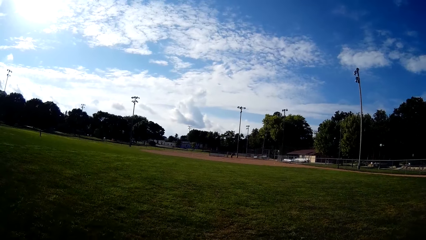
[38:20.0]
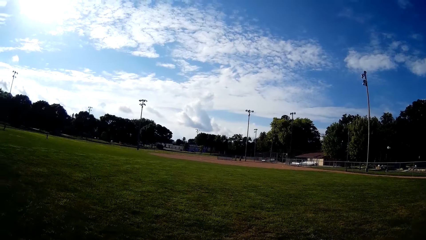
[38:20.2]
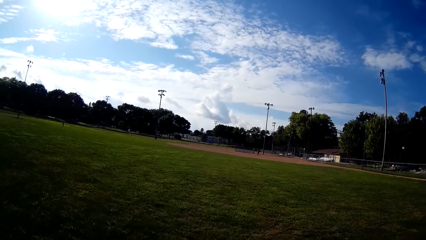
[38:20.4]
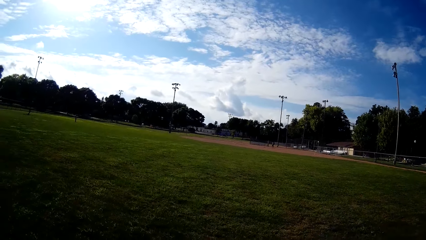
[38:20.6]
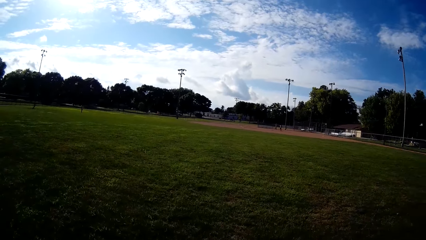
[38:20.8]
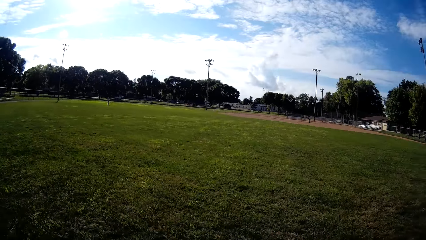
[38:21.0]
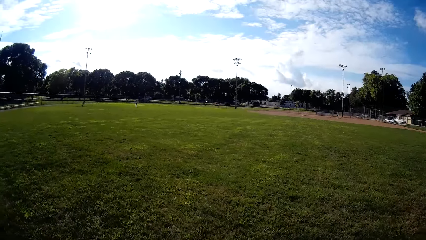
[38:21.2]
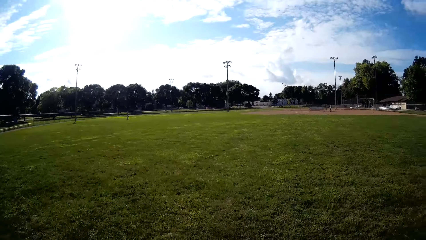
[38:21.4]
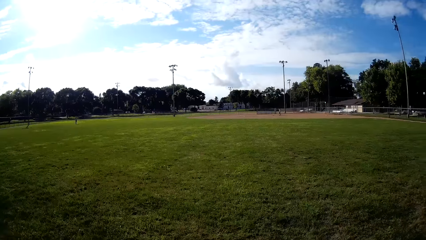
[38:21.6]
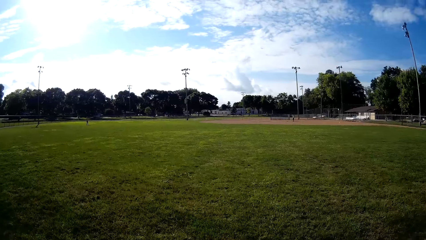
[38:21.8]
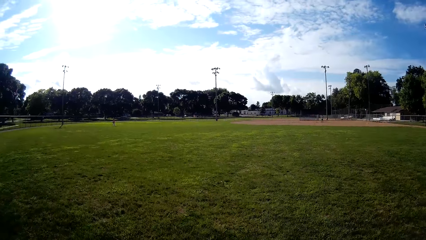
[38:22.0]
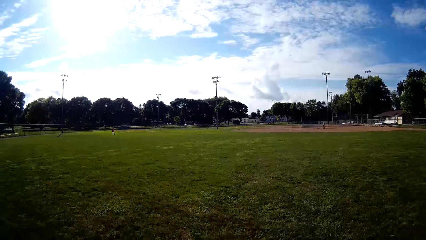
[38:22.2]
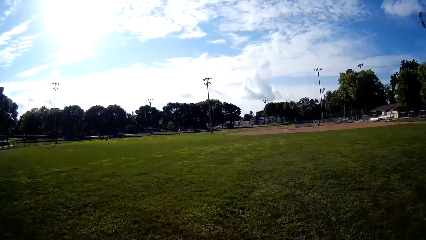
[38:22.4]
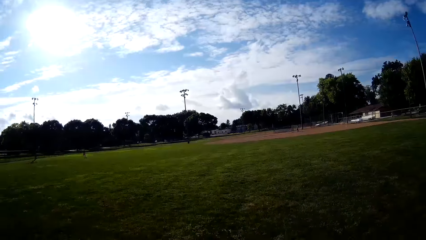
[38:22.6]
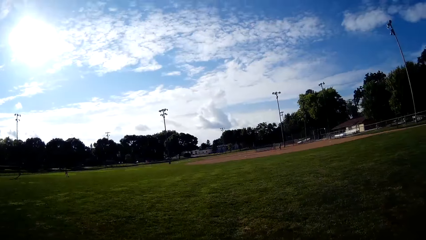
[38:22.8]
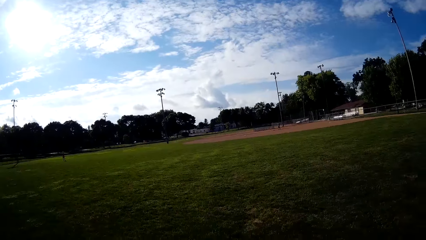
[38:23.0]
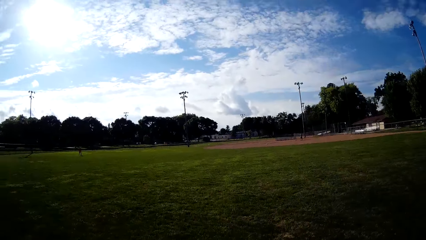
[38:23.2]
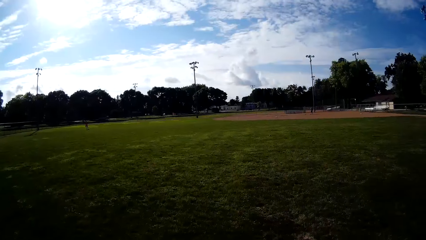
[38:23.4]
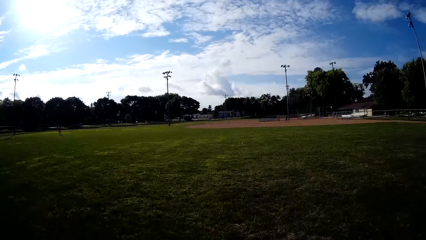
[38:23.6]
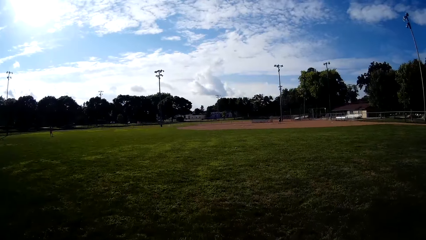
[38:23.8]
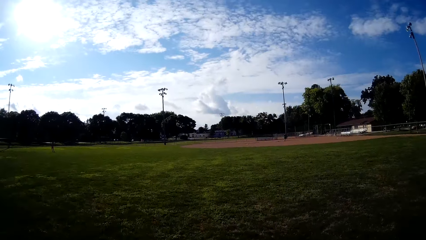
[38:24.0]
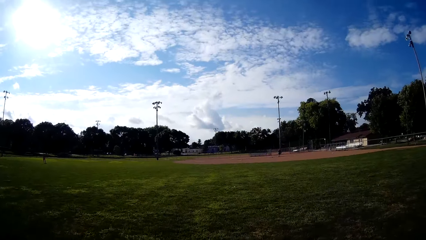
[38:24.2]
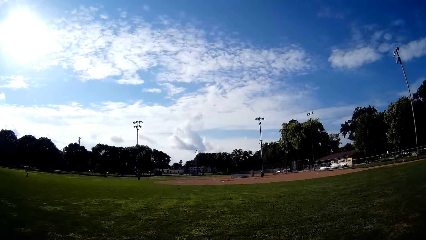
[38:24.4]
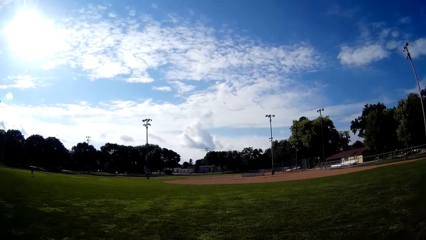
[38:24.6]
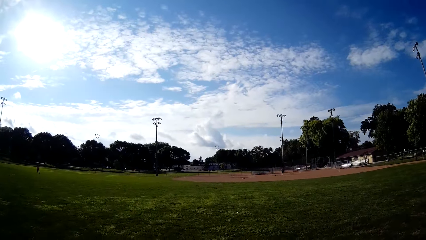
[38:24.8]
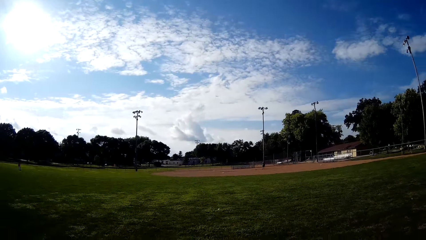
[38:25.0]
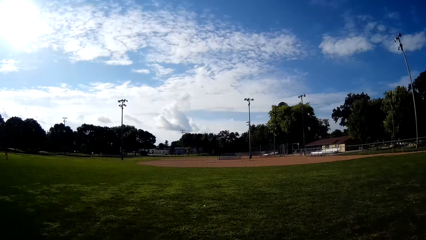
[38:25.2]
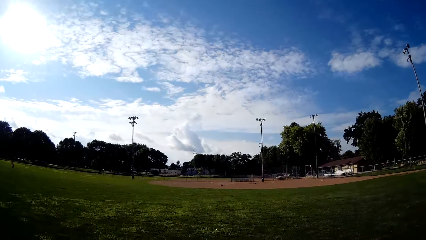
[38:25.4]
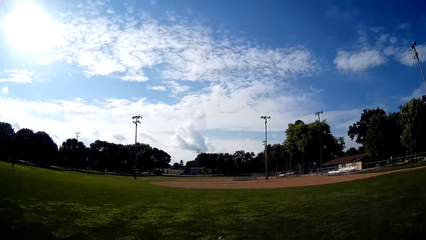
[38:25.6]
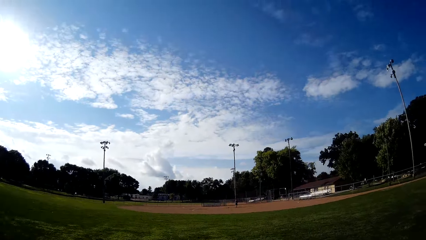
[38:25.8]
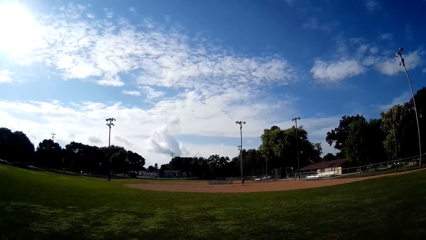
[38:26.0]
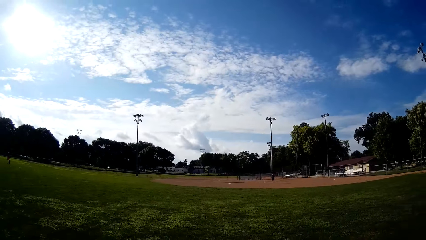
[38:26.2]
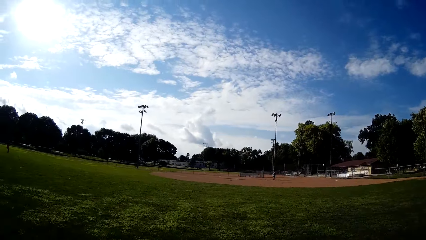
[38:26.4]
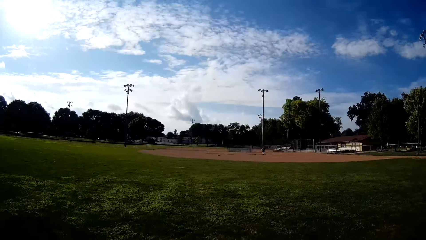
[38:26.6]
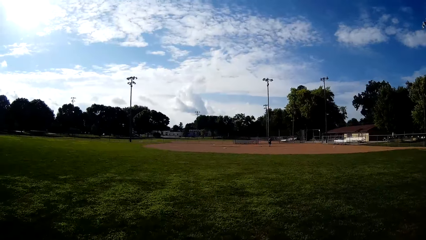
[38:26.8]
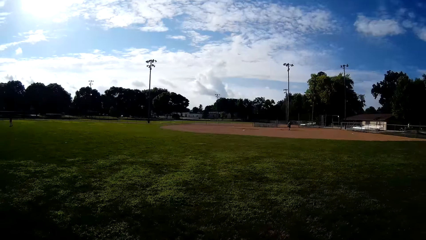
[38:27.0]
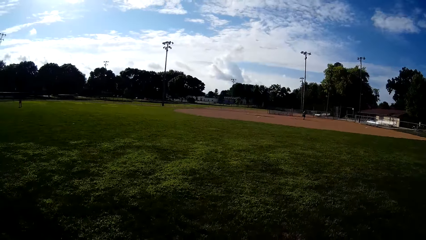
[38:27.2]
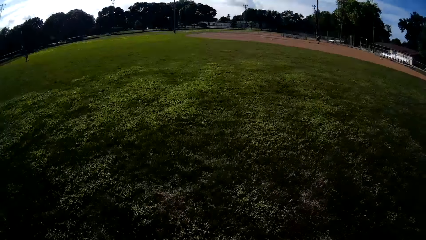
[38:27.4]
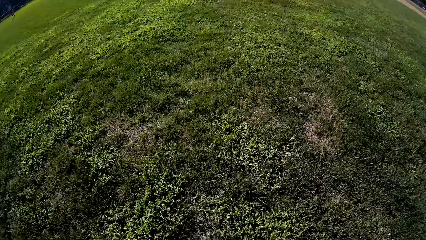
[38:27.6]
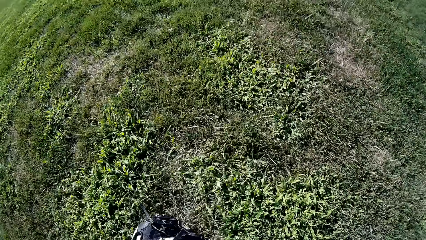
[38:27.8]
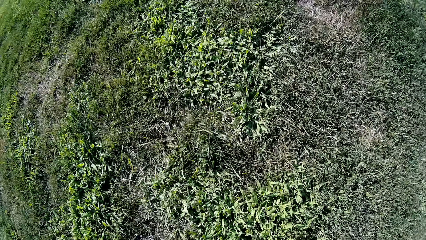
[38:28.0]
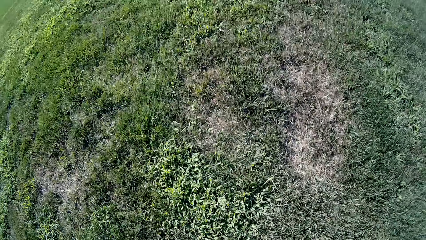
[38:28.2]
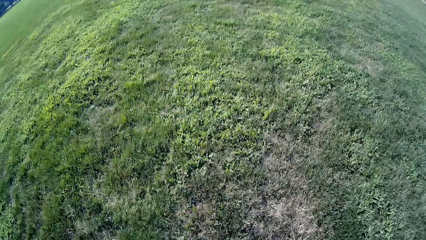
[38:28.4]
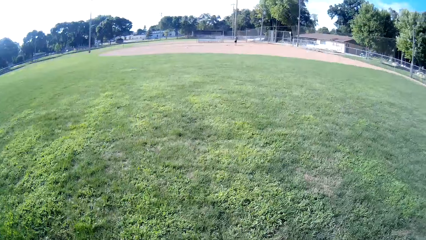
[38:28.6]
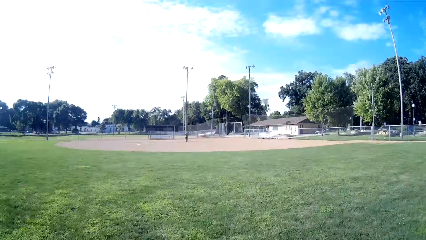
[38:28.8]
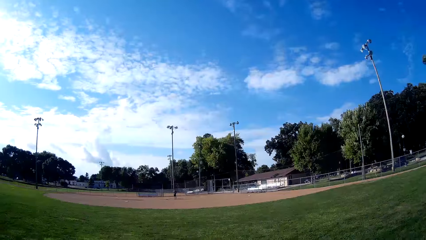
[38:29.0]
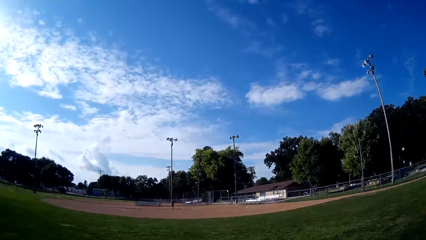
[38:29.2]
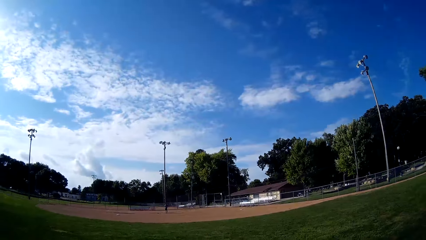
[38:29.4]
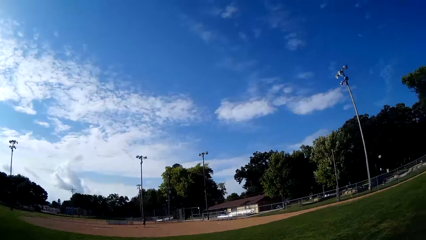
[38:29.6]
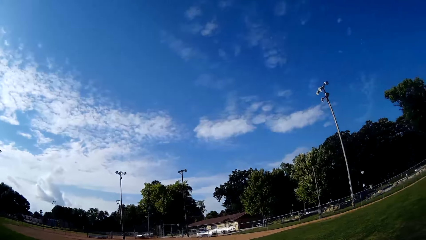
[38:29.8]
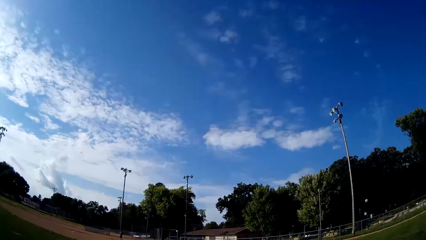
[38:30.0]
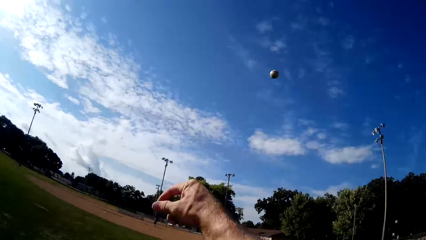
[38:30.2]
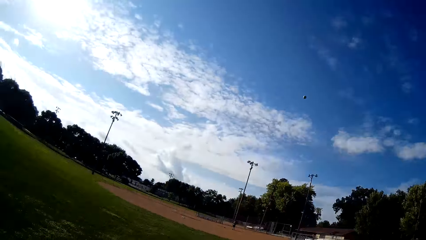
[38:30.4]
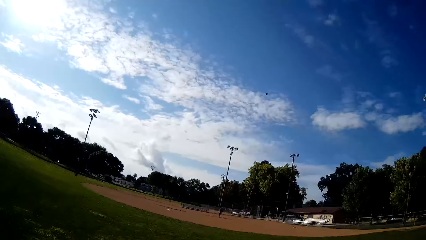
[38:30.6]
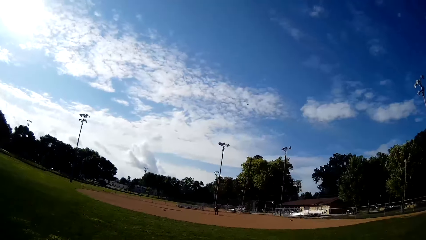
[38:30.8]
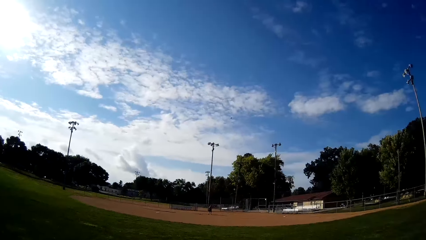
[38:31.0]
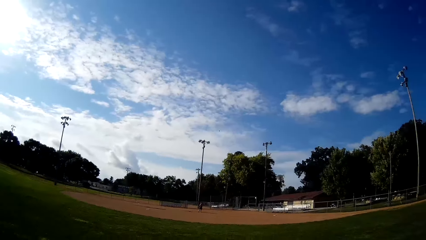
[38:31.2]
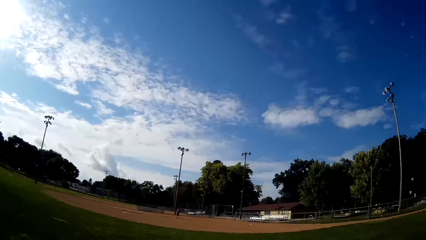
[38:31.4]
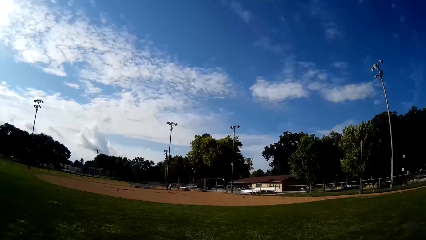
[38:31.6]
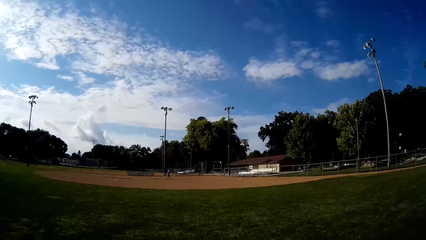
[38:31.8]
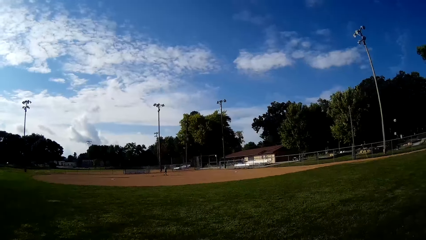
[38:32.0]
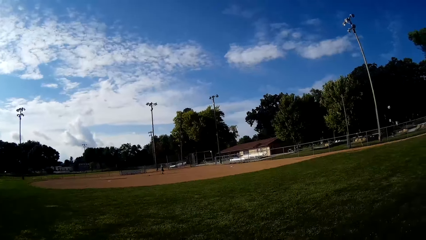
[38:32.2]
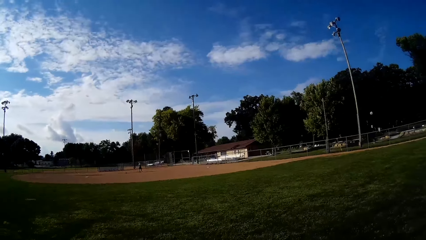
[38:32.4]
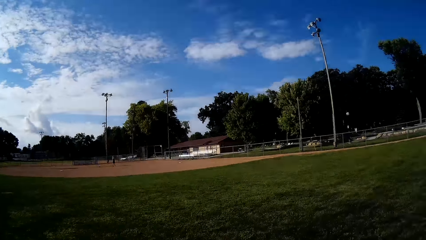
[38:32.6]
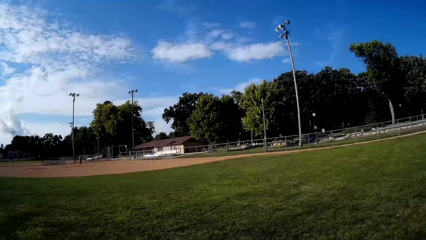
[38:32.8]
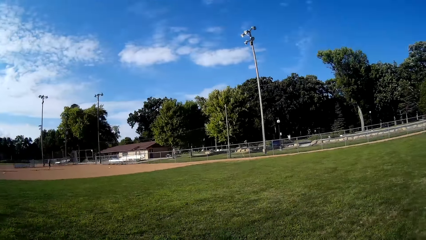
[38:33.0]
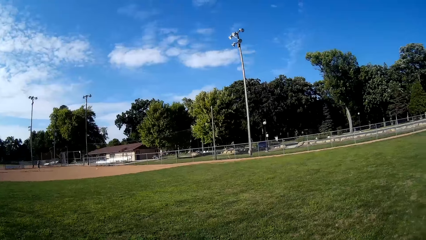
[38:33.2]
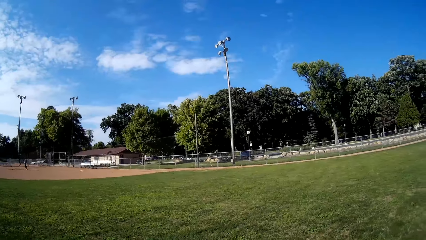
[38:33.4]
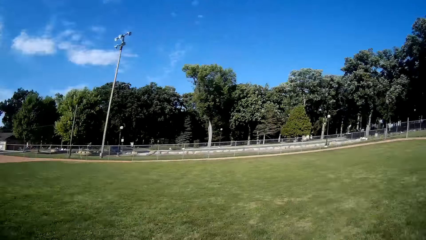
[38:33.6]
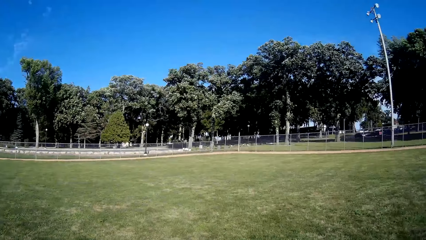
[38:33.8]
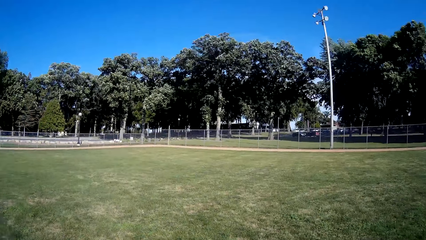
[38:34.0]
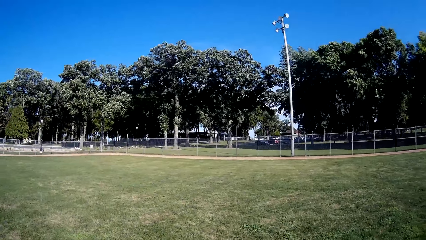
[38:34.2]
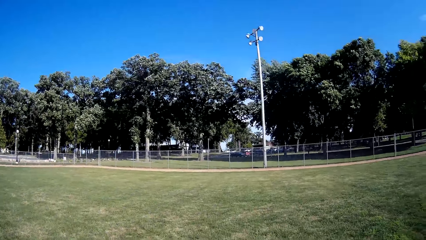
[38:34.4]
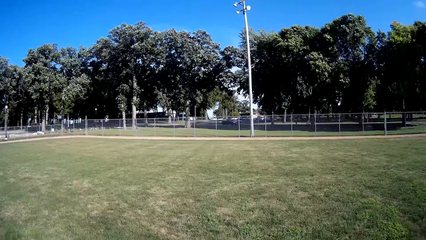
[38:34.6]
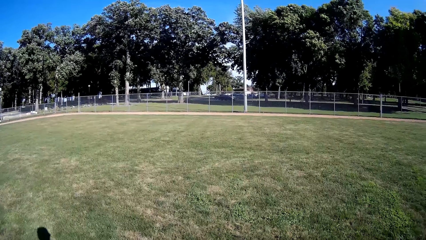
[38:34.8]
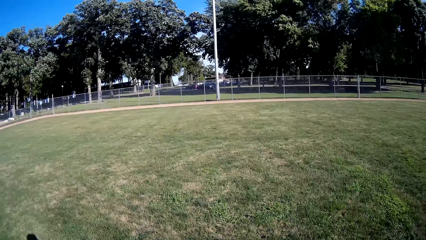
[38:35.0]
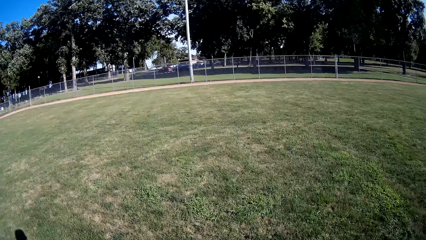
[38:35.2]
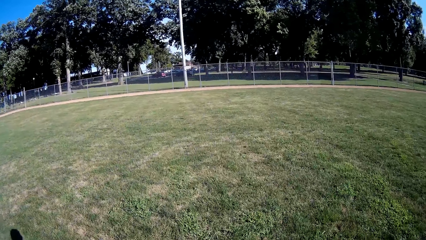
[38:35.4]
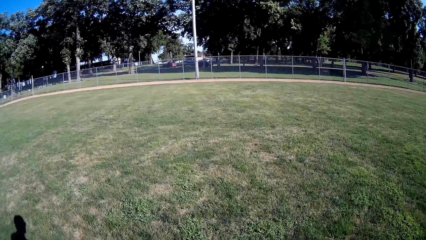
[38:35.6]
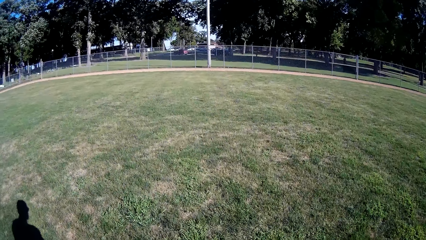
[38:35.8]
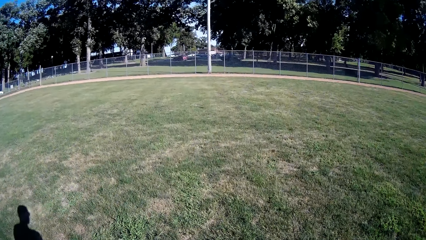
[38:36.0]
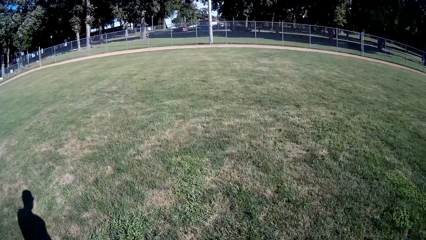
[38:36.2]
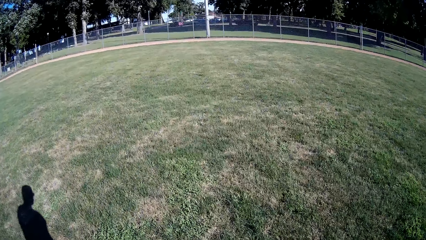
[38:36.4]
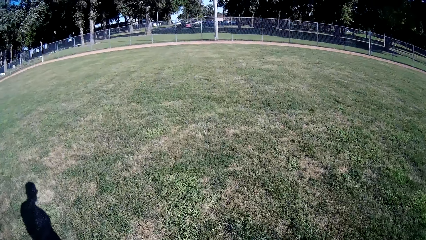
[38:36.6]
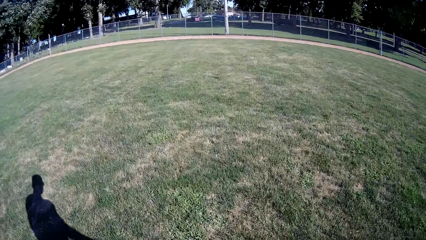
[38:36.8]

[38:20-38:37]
A person hits the ball. The camera wearer moves towards the ball and picks up the ball. They throw the baseball to the person. They walk around.
